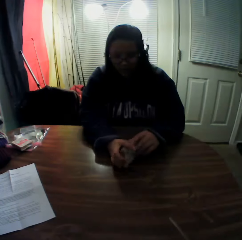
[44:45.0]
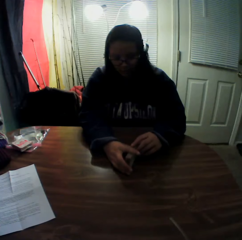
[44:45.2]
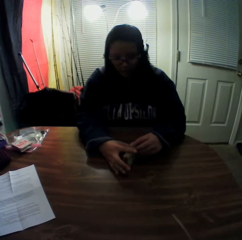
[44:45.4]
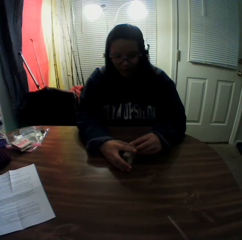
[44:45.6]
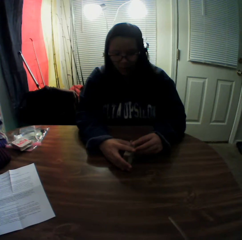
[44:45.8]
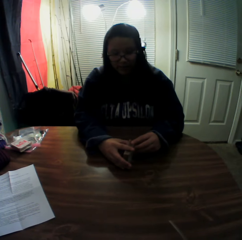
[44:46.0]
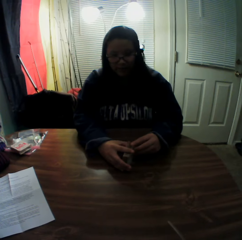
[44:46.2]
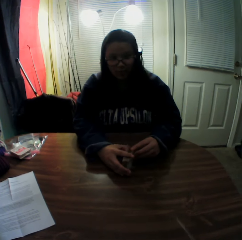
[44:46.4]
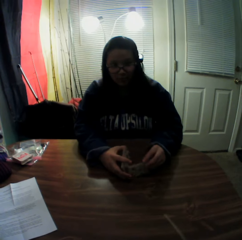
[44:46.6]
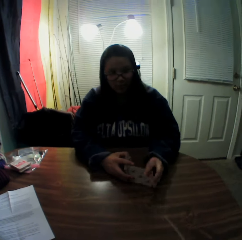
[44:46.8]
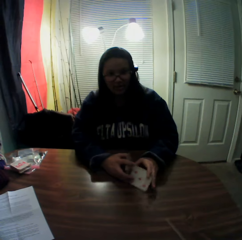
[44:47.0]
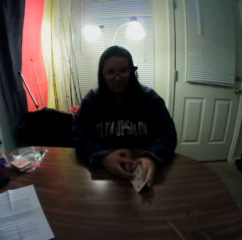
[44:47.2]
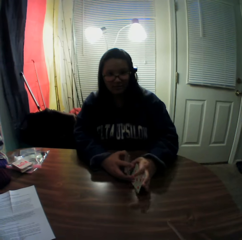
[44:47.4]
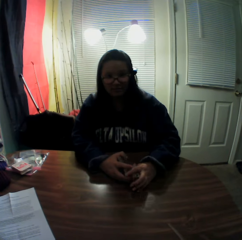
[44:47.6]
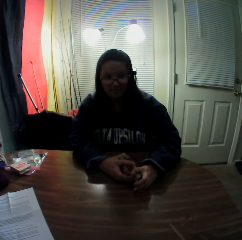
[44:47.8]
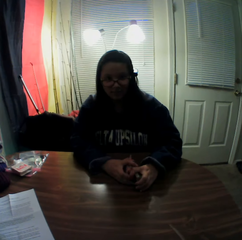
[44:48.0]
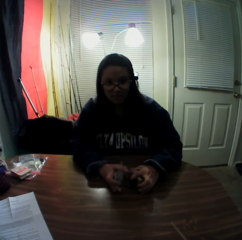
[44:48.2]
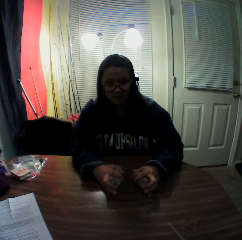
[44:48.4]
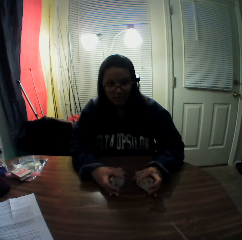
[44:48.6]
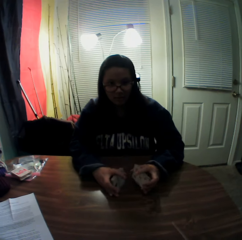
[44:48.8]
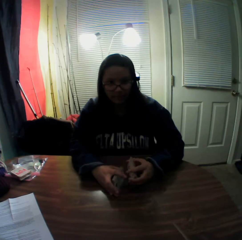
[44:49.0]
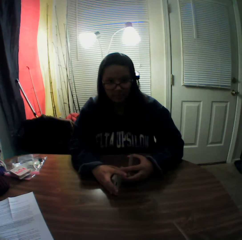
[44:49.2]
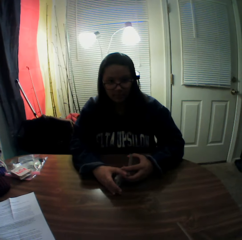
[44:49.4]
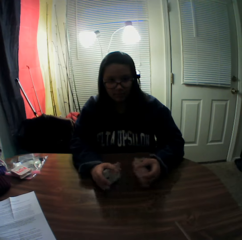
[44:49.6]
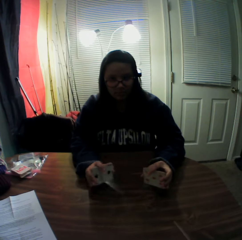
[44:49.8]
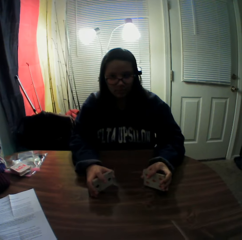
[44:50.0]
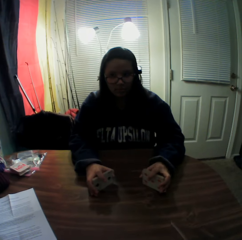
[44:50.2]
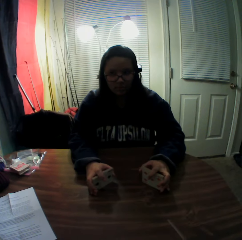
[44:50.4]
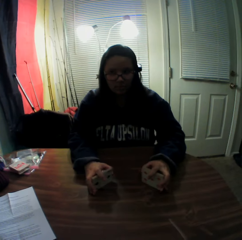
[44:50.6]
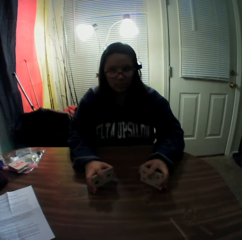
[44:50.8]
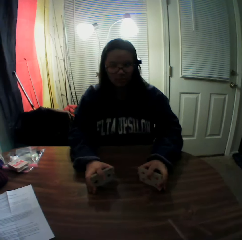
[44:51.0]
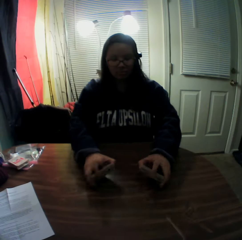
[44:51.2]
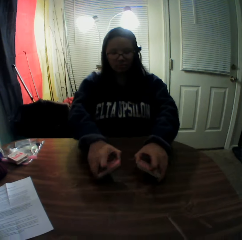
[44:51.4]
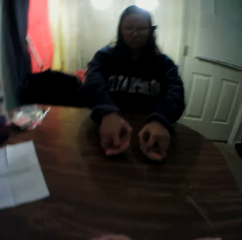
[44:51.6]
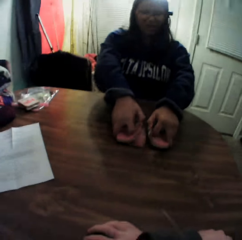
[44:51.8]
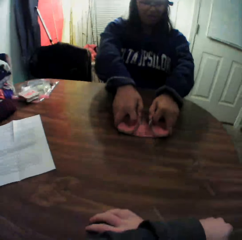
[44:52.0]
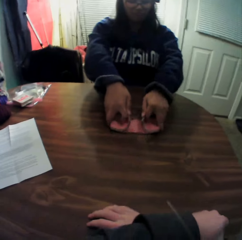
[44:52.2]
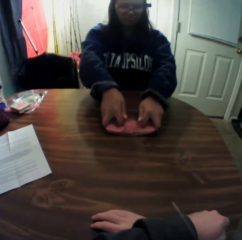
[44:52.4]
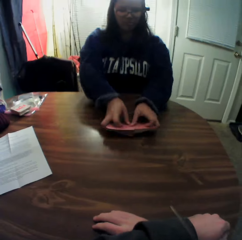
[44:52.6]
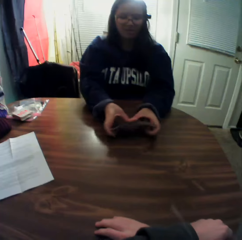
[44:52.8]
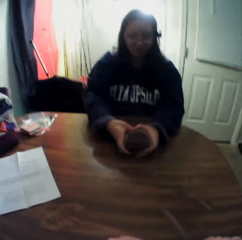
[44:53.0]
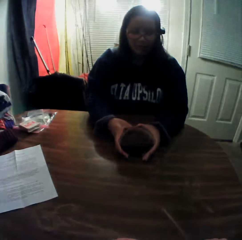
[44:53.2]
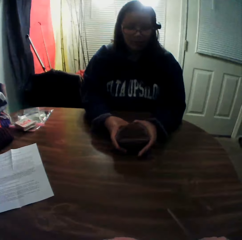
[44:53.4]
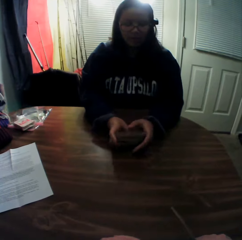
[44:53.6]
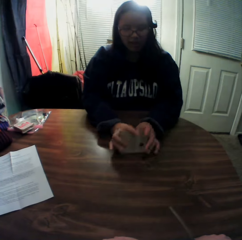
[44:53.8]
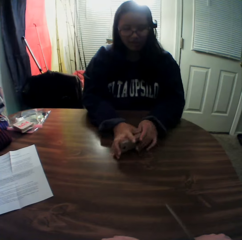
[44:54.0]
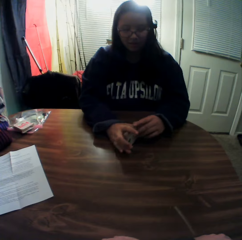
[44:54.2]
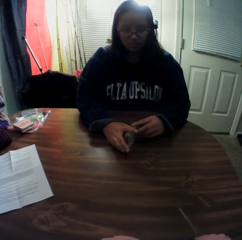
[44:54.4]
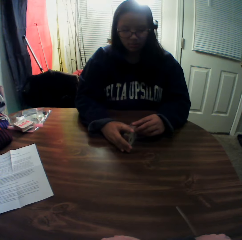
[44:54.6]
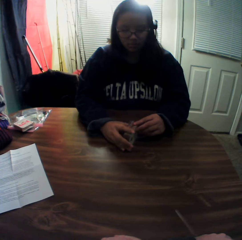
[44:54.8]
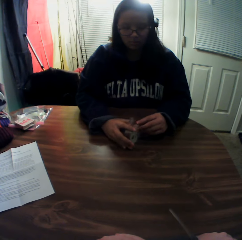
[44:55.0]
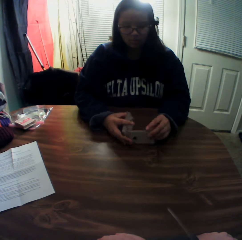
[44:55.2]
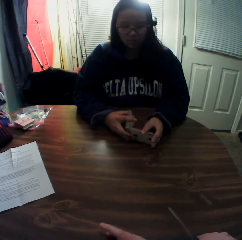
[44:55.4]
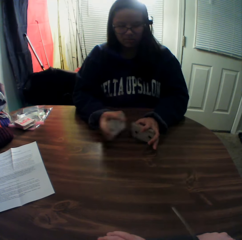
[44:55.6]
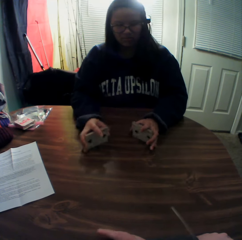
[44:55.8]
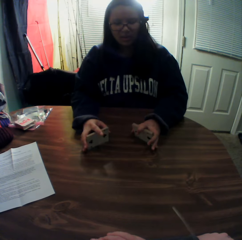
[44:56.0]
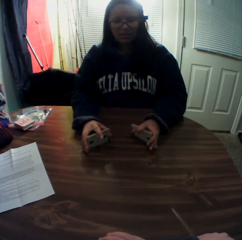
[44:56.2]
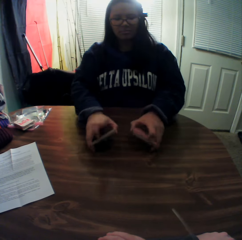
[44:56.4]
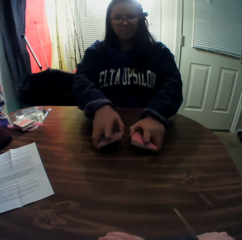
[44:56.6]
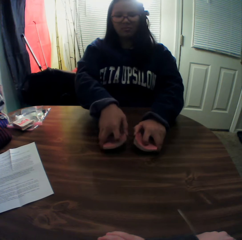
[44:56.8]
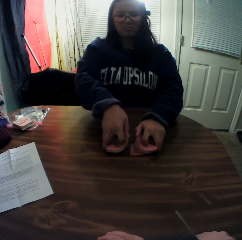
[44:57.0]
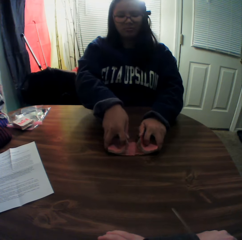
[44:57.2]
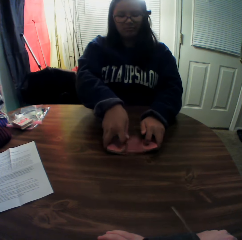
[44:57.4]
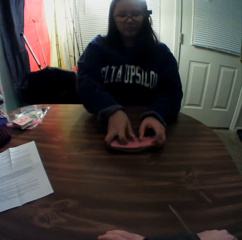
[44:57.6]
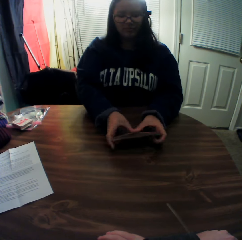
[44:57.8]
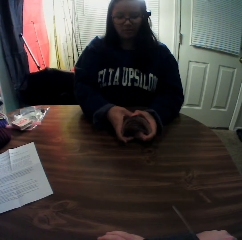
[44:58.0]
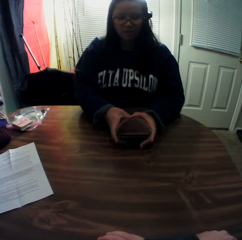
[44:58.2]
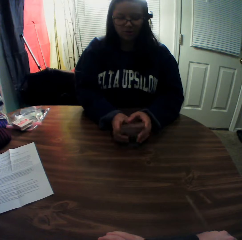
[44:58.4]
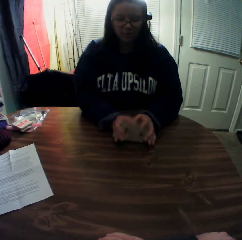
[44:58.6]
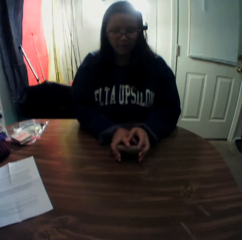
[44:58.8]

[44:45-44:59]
A woman picks some playing cards from the deck and holds the playing cards. The woman shuffles the playing cards. The woman picks some playing cards from the deck and shuffles the playing cards.

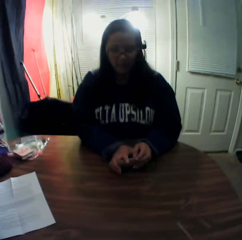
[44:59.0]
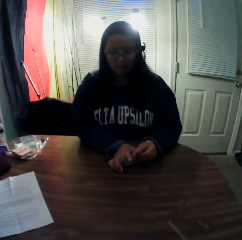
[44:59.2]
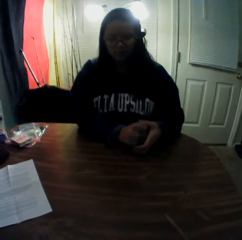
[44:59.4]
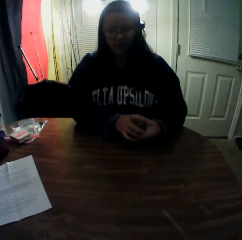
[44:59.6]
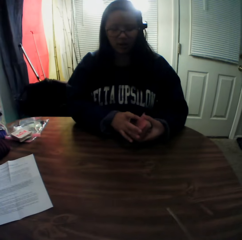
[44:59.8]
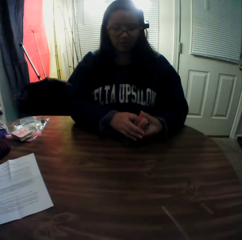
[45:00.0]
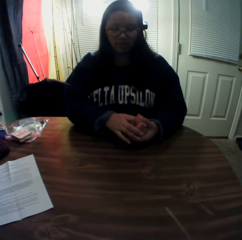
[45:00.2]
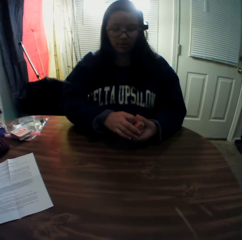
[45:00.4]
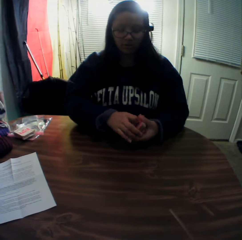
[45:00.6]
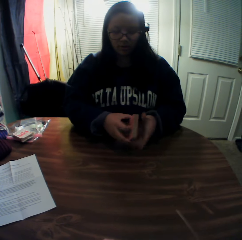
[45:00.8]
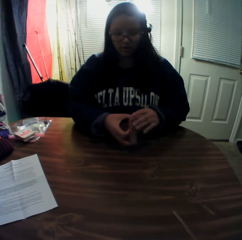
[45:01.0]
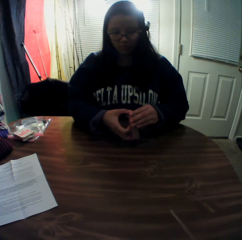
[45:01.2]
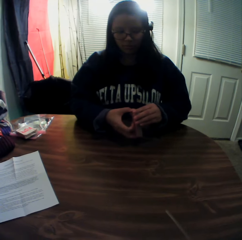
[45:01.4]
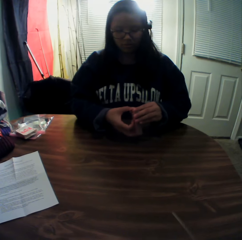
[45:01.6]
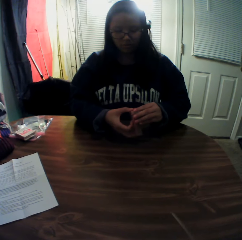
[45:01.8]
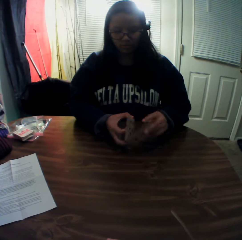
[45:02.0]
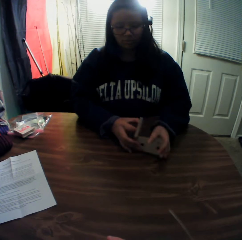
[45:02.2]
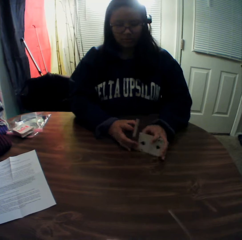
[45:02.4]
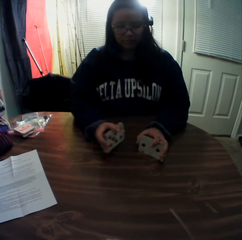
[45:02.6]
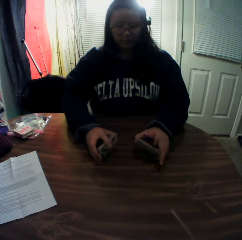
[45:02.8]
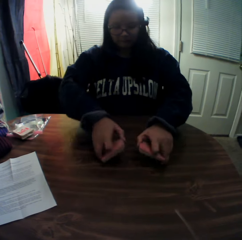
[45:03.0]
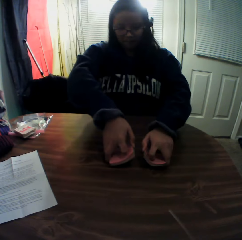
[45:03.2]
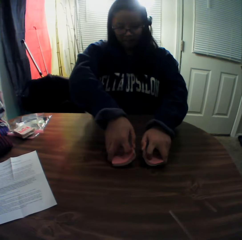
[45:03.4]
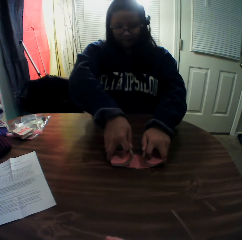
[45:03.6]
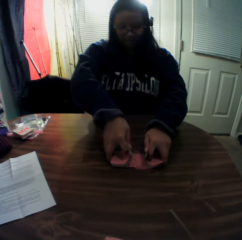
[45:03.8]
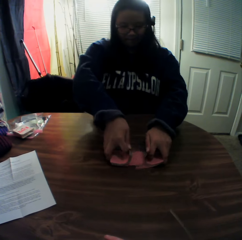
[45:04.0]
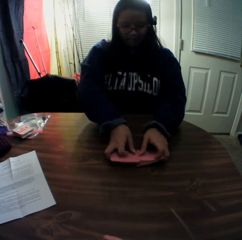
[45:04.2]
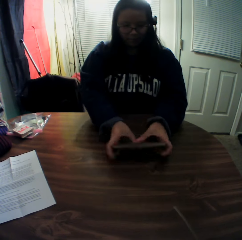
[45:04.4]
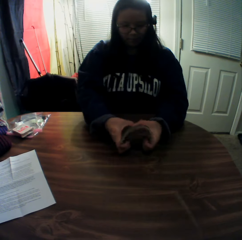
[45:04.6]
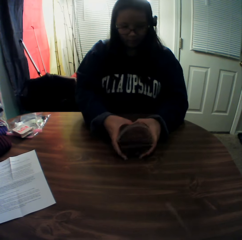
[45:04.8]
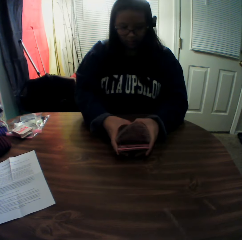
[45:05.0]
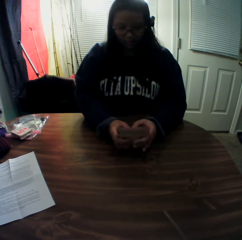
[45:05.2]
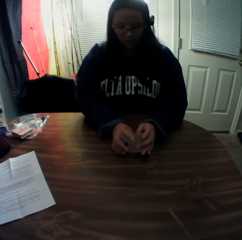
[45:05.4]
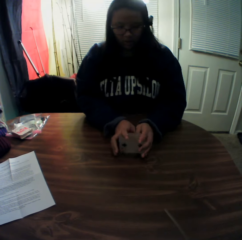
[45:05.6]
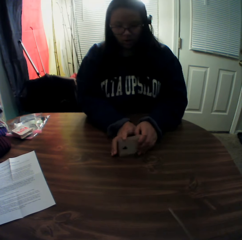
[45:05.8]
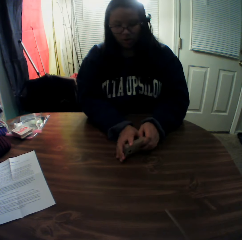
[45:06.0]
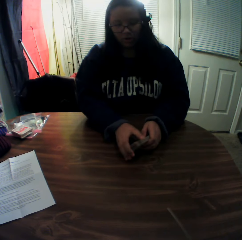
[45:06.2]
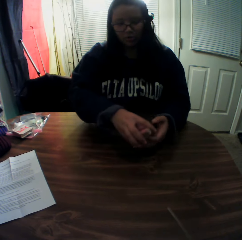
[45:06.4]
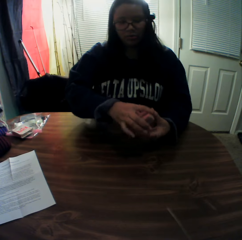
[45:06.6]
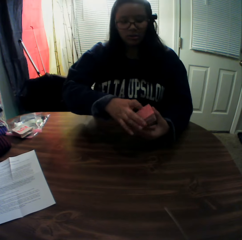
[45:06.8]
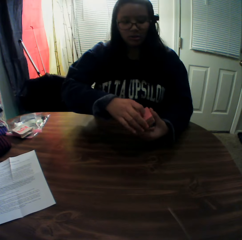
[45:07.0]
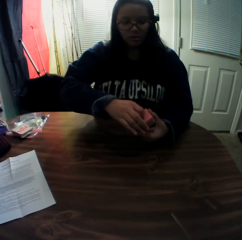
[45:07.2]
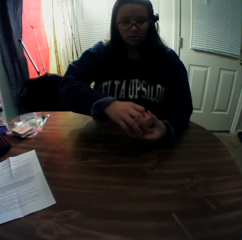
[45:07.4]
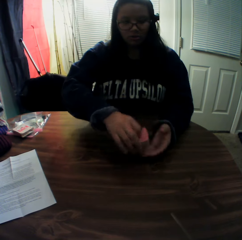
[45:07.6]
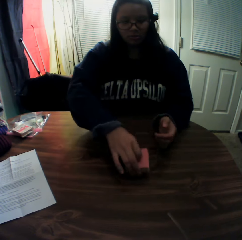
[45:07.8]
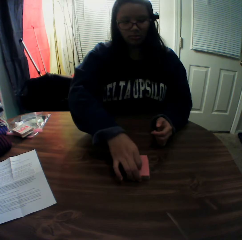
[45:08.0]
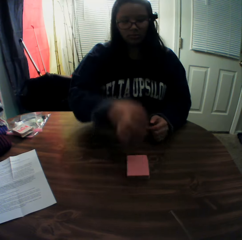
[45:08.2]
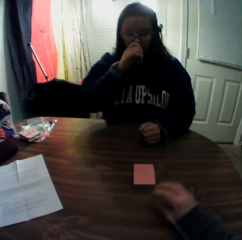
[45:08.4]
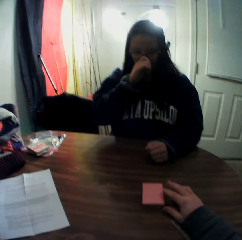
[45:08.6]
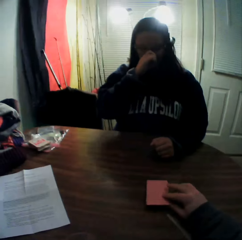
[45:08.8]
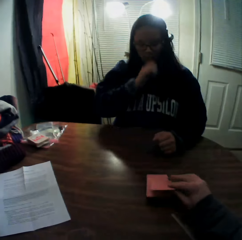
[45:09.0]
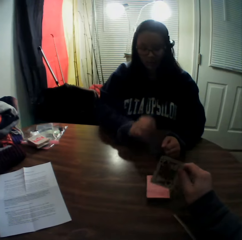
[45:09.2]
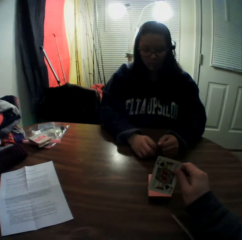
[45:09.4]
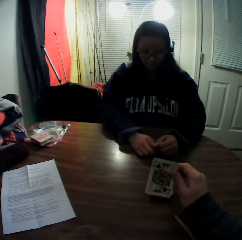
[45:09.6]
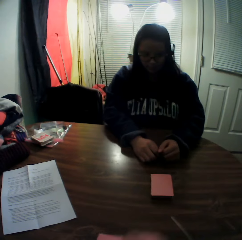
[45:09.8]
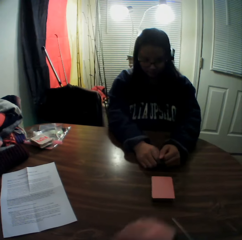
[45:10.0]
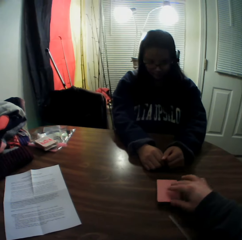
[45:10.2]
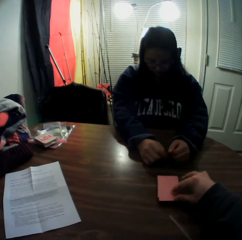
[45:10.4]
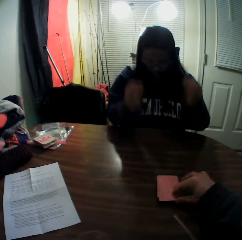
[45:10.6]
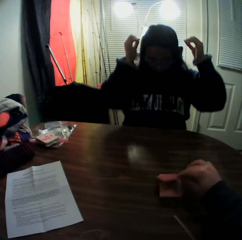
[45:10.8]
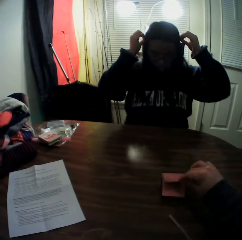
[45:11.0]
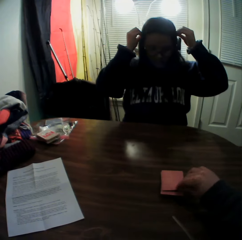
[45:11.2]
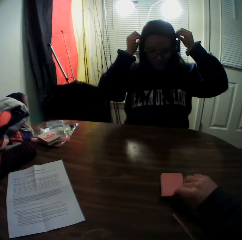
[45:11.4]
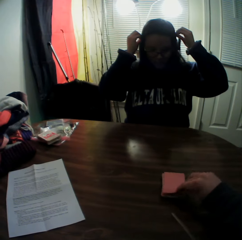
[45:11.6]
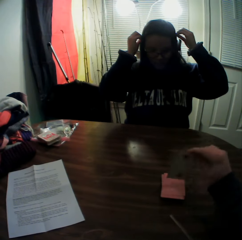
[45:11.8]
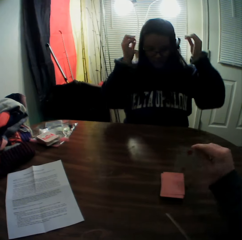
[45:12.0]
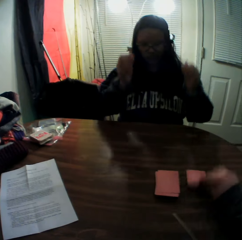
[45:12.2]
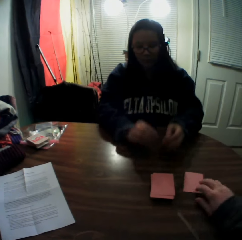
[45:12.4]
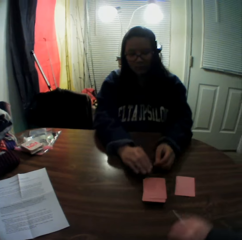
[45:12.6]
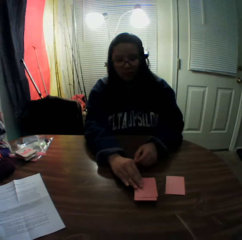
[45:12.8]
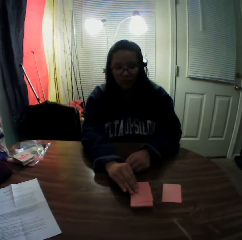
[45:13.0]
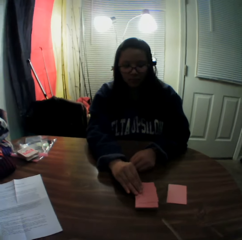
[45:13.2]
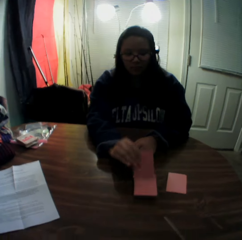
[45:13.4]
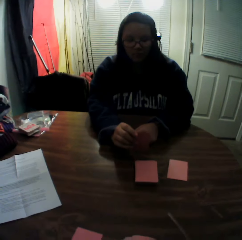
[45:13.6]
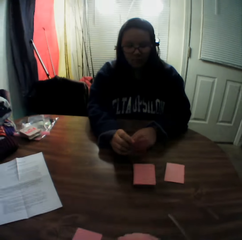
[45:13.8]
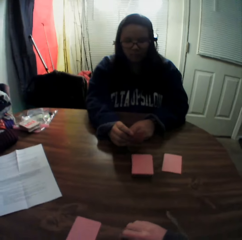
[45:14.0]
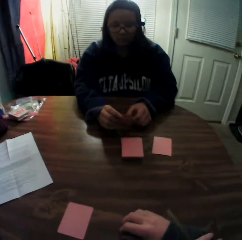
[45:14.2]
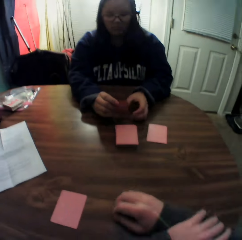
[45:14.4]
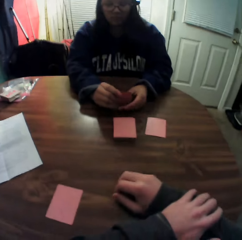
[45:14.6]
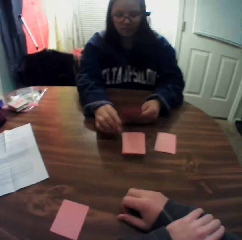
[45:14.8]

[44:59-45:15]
A woman holds the playing cards. The woman picks some playing cards from the deck and shuffles the playing cards. The woman holds the playing cards. The woman drops the cards onto the table. The woman scratches her nose with her finger of her left hand. The camera wearer picks a card from the stack of cards on the table with his right hand. He looks at the playing card and drops the card onto the table. He picks a card from the stack of cards on the table with his right hand. The woman adjusts the camera with both hands. The woman aligns her hair with her hands. The camera wearer looks at the playing card and drops the card onto the table. The woman picks a card from the stack of cards on the table with her right hand. The woman looks at the playing card.
